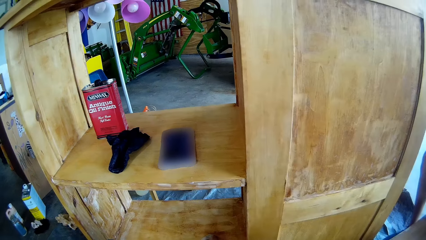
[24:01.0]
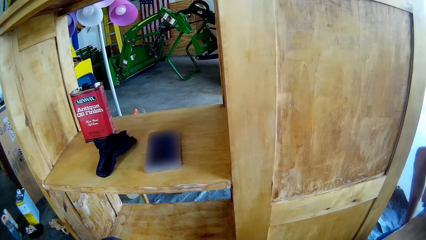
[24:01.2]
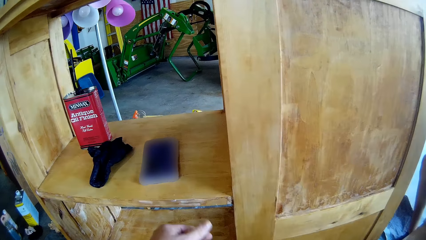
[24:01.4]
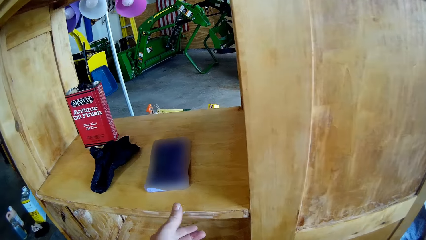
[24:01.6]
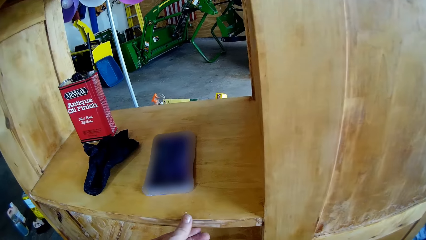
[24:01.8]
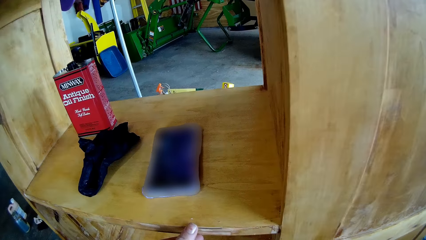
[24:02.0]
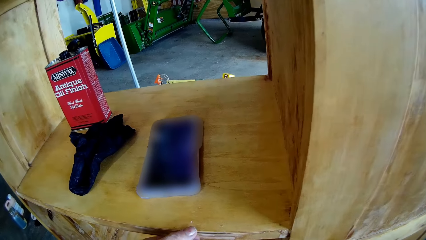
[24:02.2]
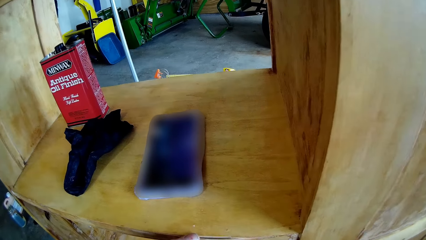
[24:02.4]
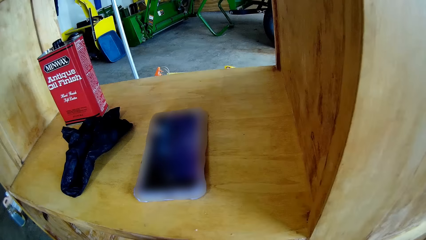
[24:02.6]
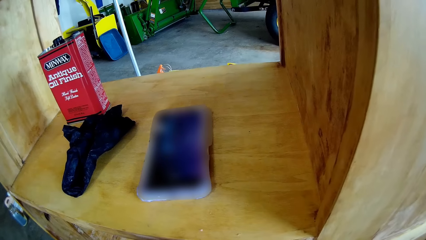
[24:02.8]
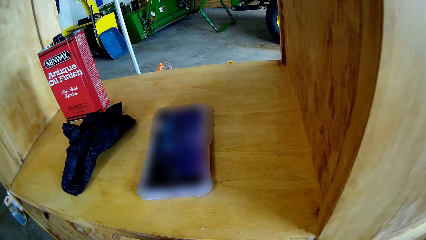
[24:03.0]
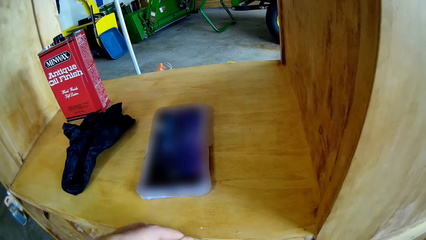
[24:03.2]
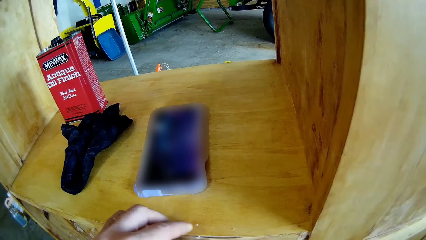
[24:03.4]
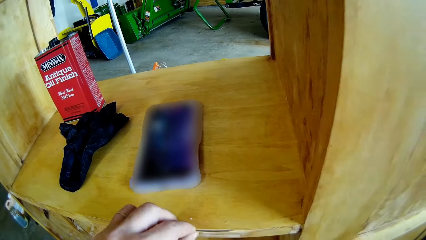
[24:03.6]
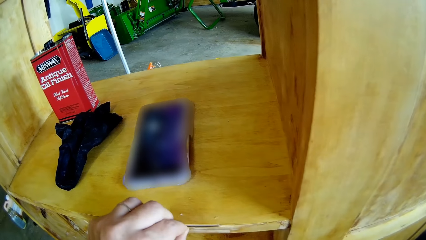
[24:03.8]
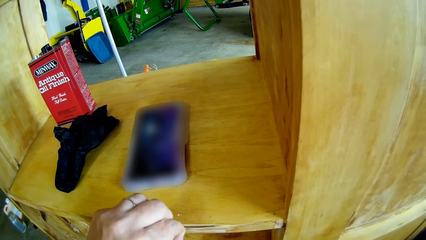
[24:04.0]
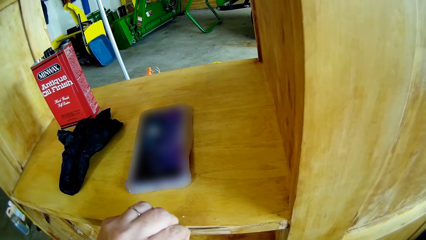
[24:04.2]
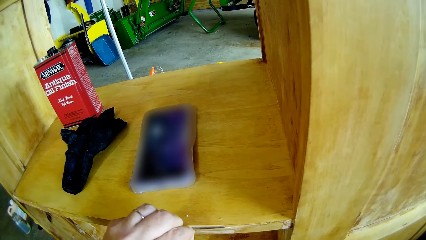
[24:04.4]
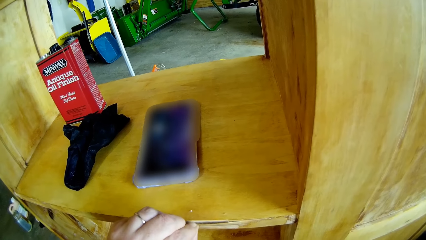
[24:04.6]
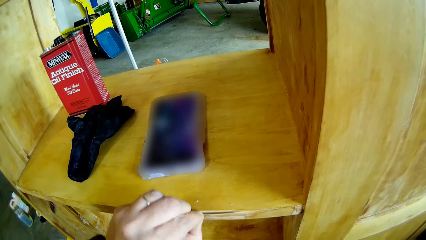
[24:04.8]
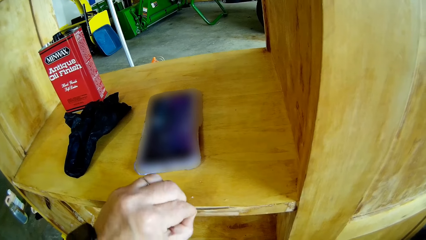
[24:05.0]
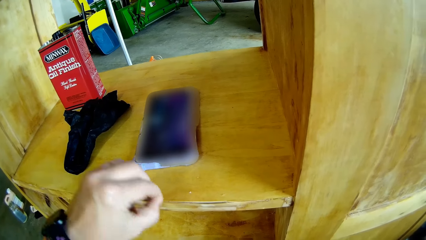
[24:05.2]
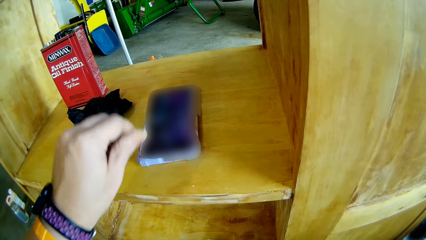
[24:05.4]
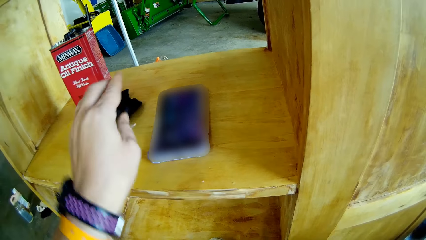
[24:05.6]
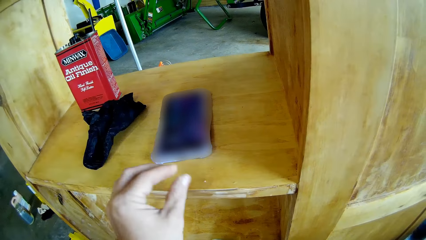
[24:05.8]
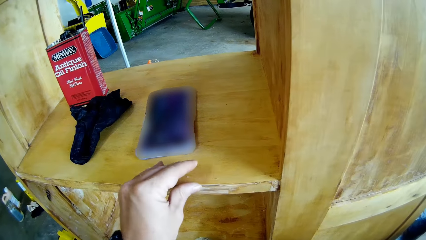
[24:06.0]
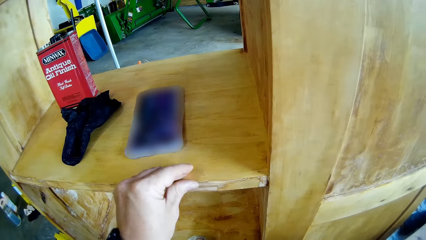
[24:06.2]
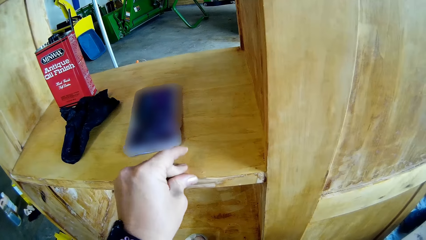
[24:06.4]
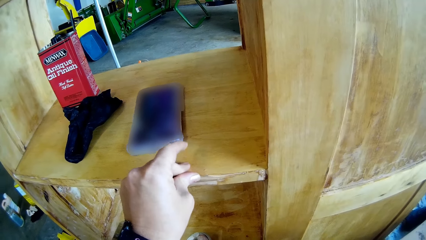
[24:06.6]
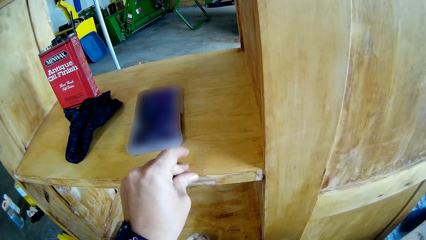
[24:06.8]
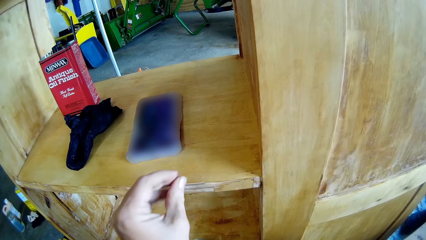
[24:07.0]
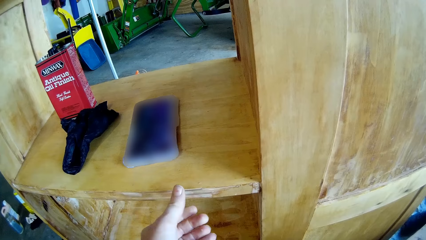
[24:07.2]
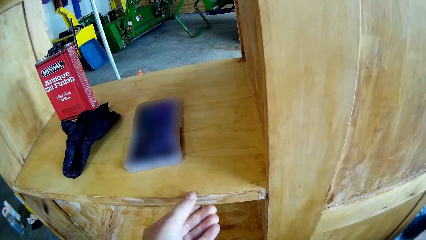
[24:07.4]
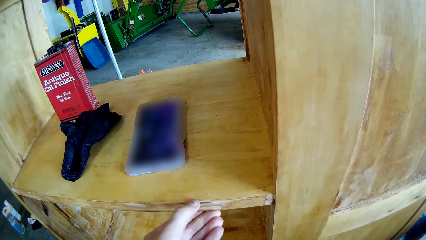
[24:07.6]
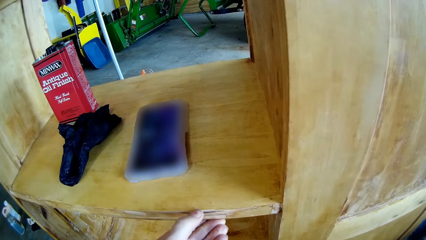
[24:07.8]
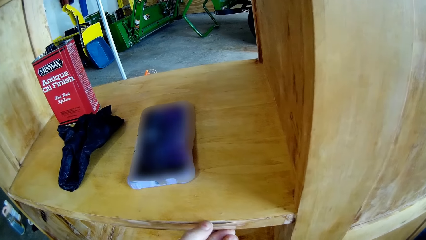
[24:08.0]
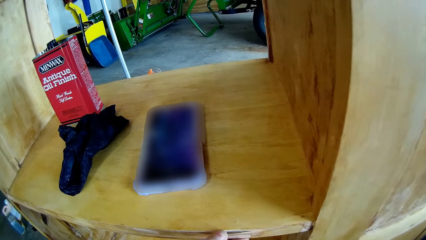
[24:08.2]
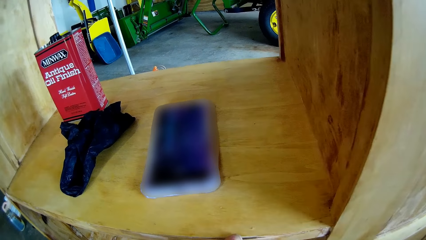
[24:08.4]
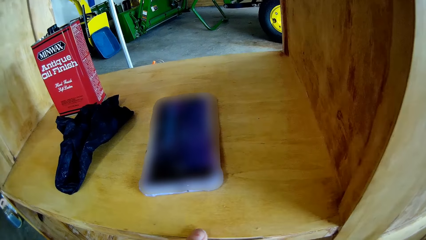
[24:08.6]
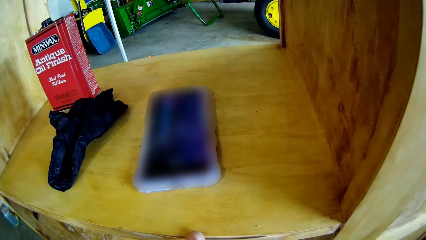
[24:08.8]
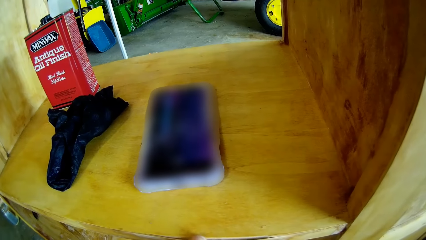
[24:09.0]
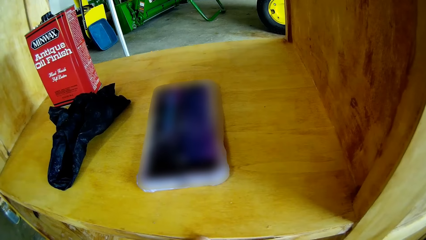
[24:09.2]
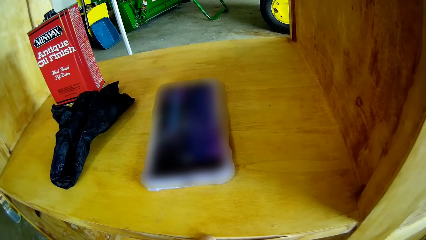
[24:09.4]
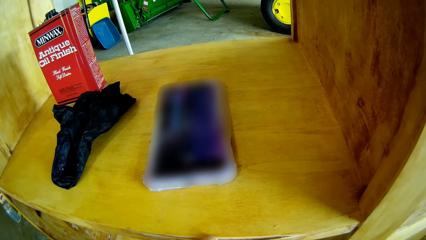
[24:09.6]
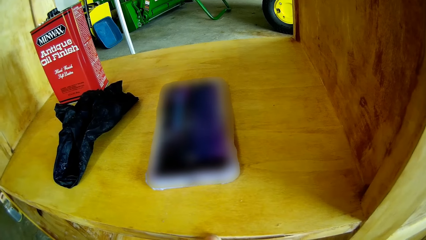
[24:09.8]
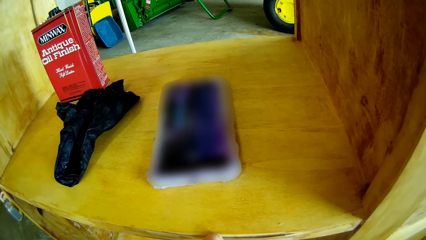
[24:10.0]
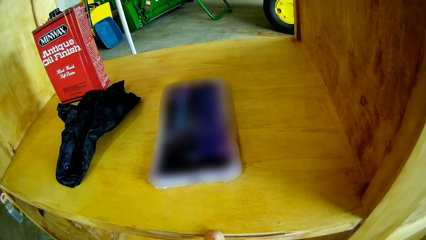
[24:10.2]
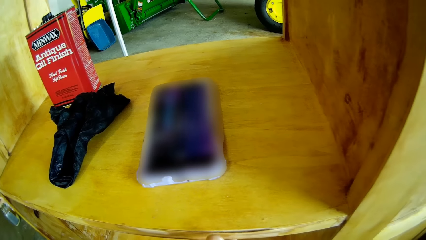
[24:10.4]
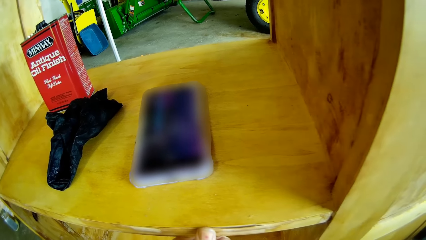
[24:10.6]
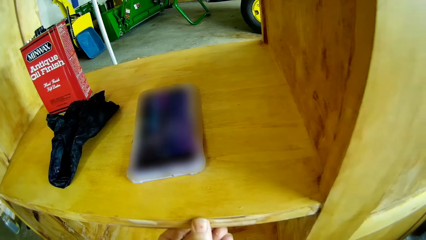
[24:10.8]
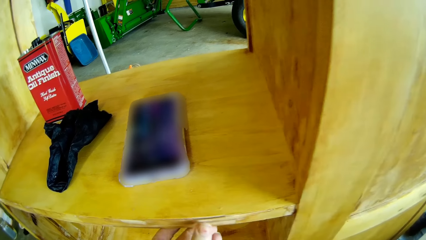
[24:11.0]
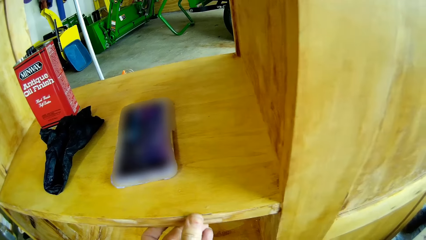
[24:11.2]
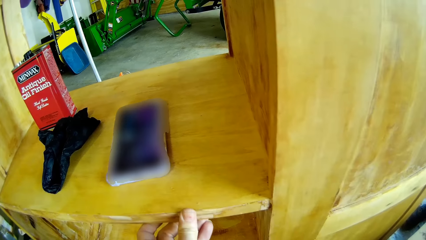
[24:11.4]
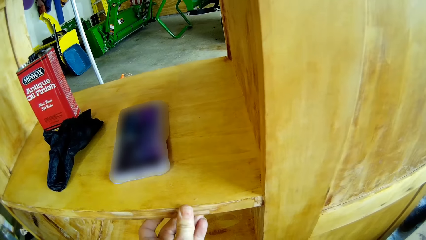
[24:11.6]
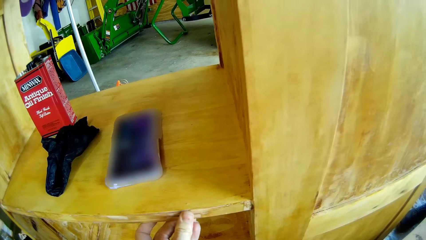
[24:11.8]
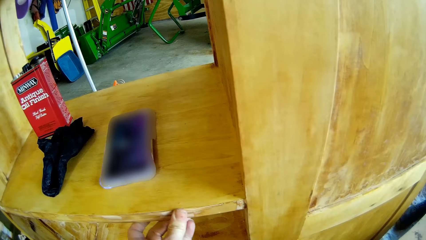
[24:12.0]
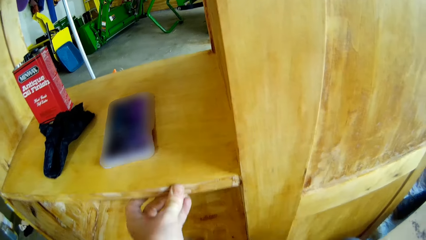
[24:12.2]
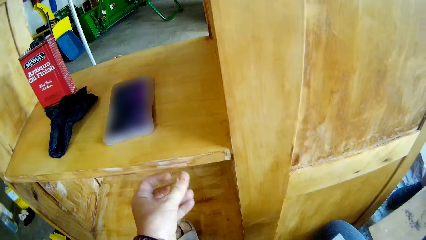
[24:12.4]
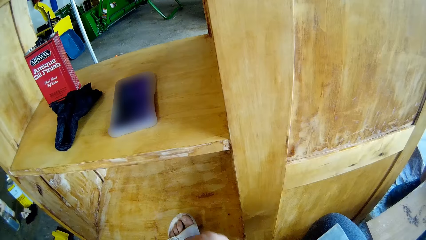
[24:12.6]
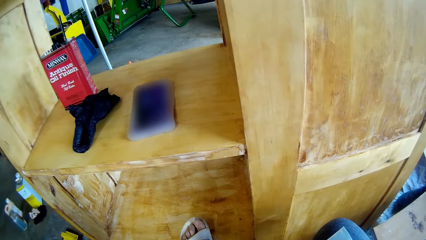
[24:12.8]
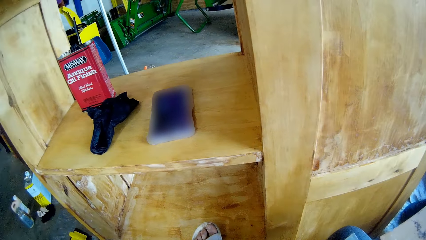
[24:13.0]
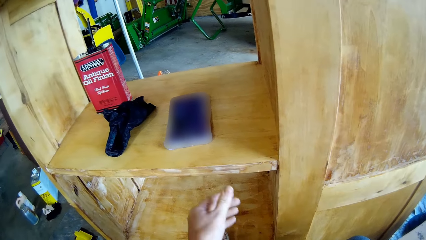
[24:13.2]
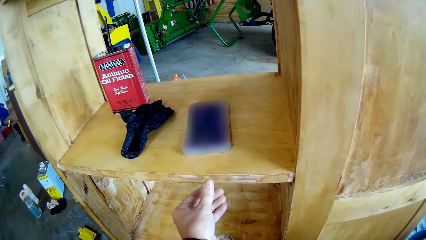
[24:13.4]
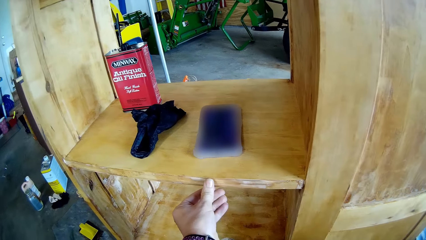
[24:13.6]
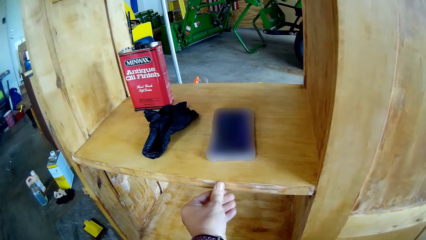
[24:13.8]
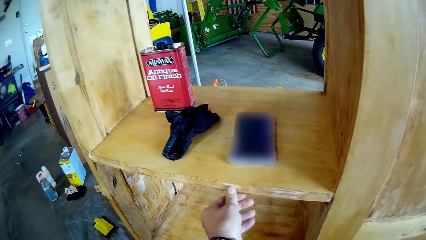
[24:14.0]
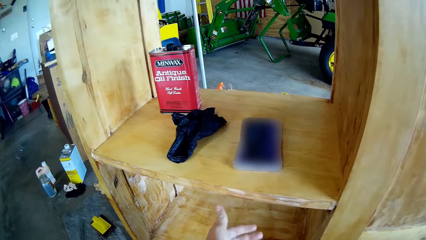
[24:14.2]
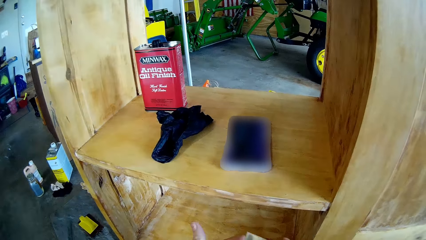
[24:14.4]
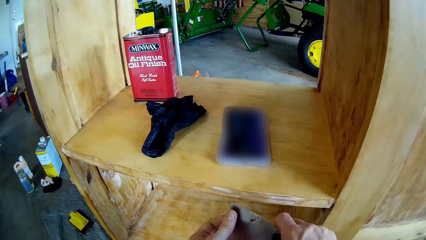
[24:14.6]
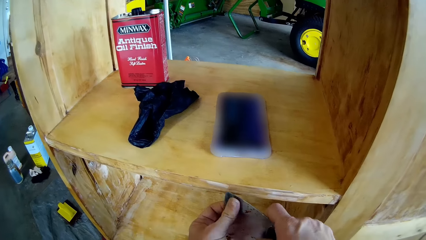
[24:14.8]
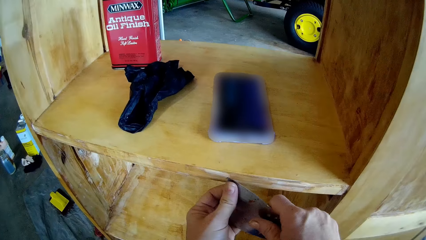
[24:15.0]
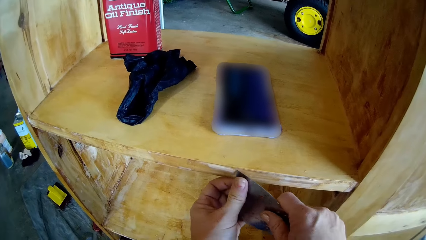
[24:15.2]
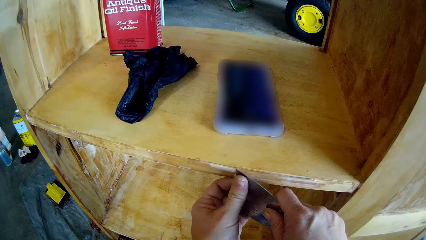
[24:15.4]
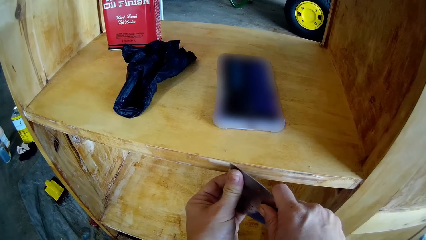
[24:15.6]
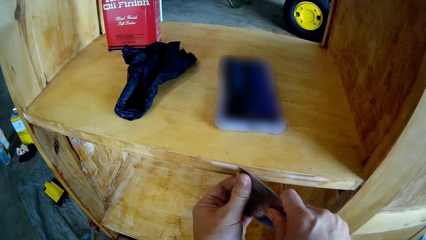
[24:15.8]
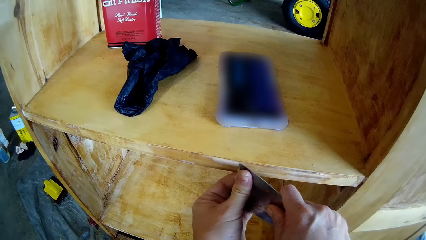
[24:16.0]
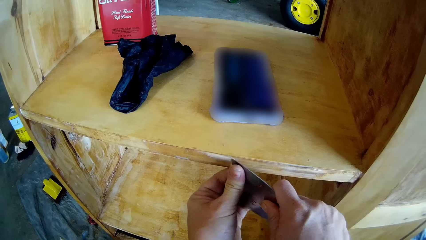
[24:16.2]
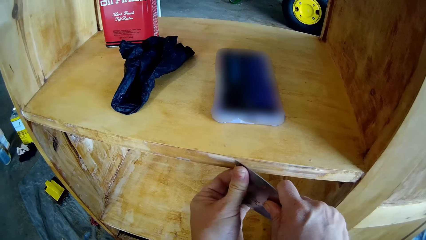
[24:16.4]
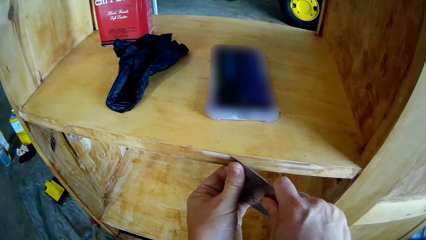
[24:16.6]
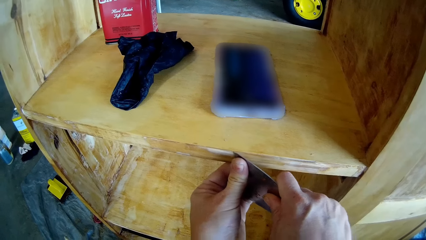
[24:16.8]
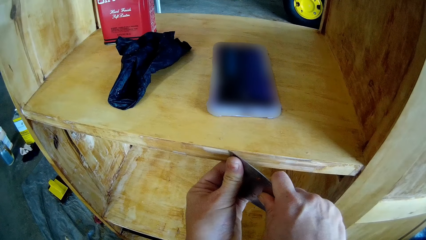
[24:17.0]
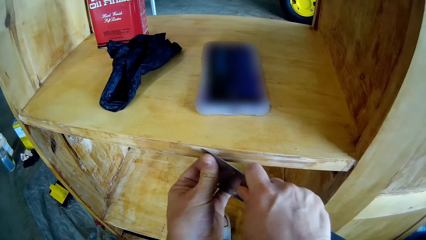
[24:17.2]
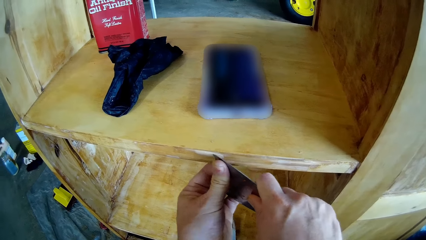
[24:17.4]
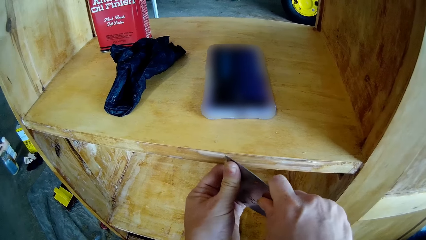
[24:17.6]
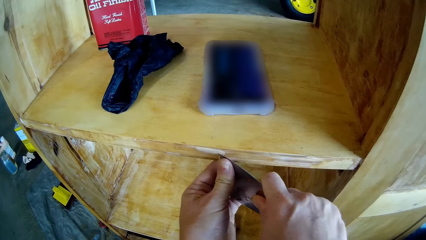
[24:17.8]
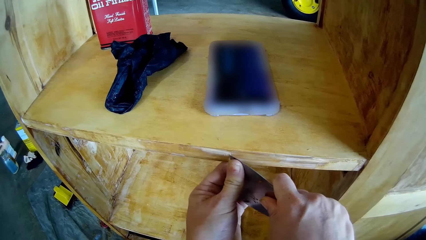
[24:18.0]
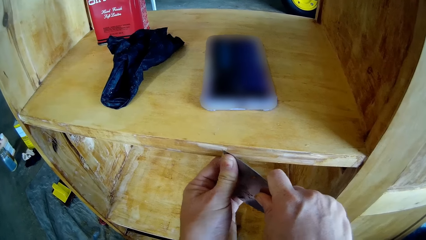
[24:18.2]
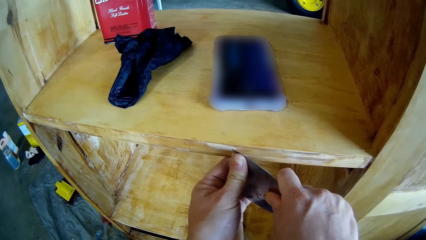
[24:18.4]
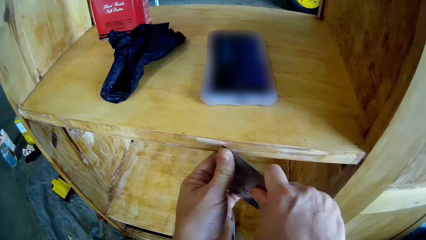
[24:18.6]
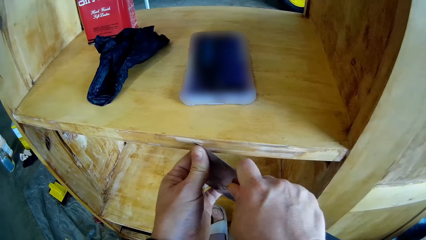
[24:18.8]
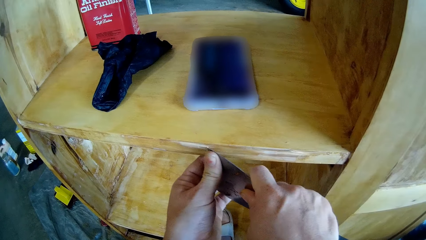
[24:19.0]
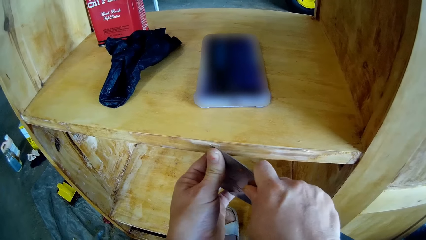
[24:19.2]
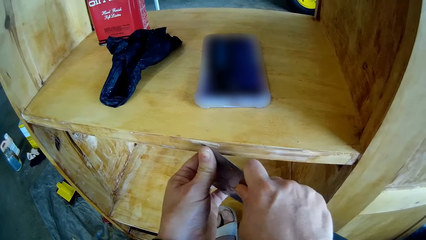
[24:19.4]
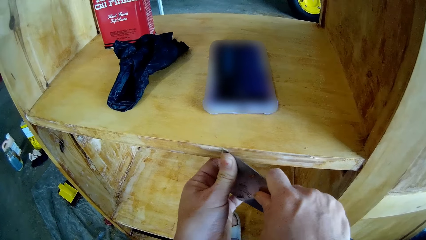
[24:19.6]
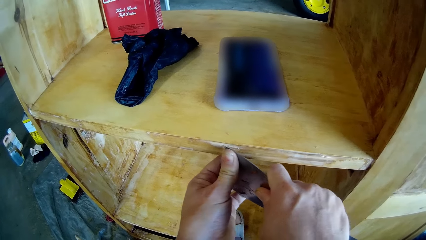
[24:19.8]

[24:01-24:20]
The camera wearer holds the stand or cupboard. They converse with a man. The camera wearer pulls a wood. They cut a woodchip from the stand. They drop the woodchip. They compress the edge of the stand. They hold the cupboard. They press the wood. They press the wood again. They hold the scraper. They scrape the stand edge with a putty knife.
